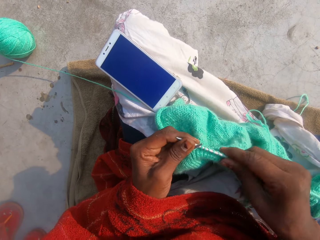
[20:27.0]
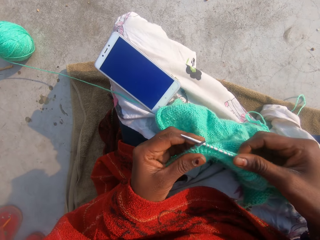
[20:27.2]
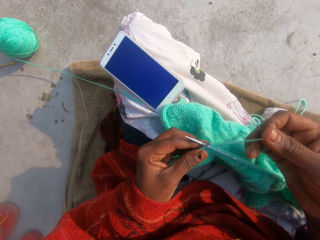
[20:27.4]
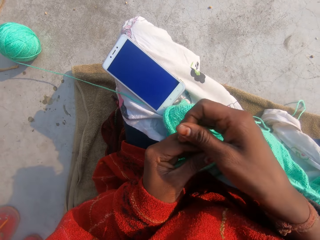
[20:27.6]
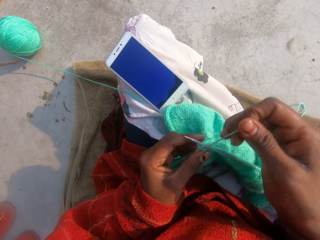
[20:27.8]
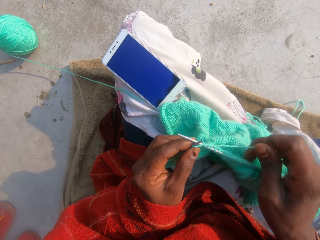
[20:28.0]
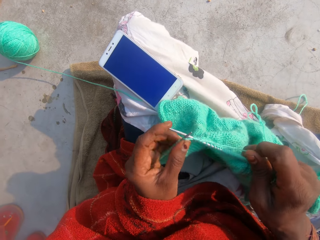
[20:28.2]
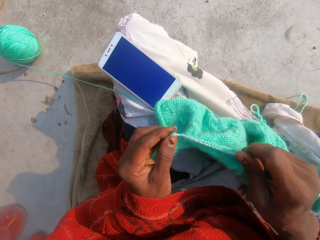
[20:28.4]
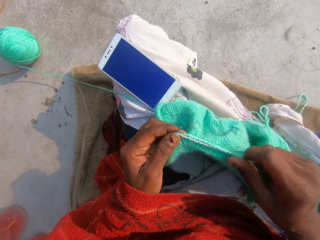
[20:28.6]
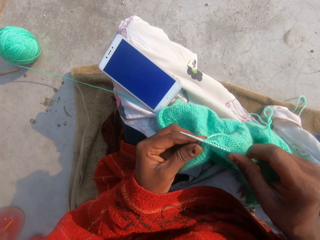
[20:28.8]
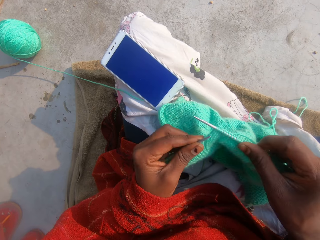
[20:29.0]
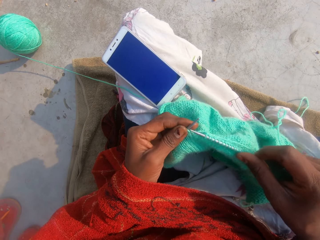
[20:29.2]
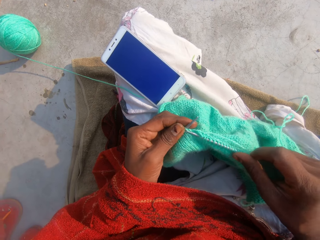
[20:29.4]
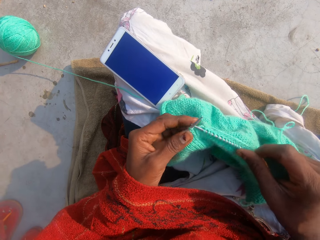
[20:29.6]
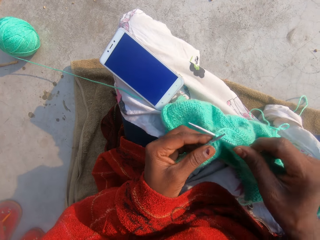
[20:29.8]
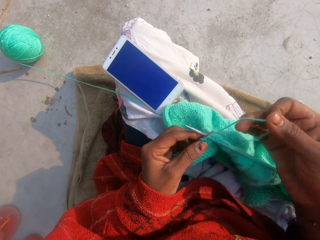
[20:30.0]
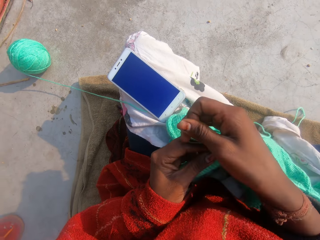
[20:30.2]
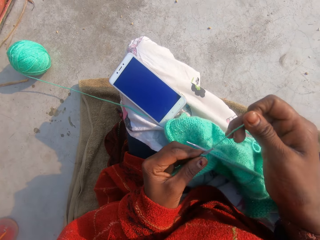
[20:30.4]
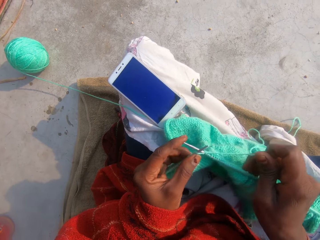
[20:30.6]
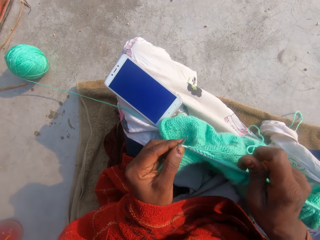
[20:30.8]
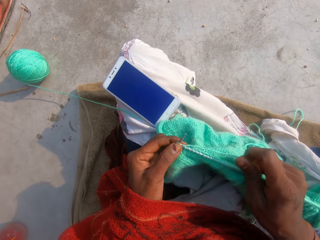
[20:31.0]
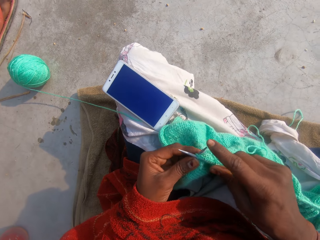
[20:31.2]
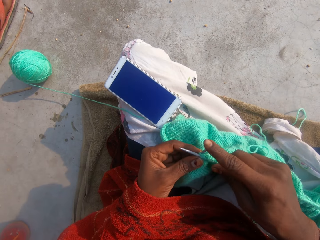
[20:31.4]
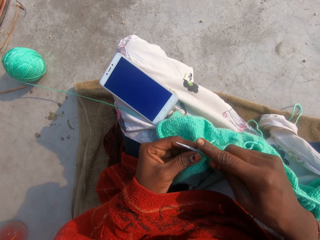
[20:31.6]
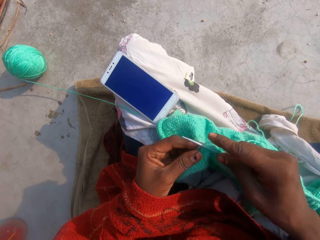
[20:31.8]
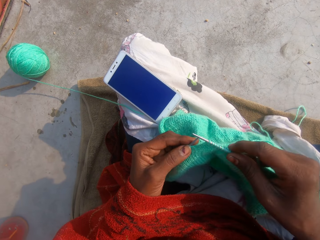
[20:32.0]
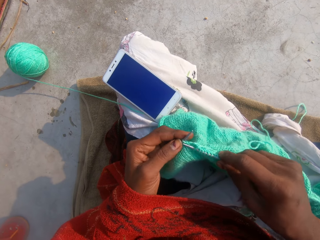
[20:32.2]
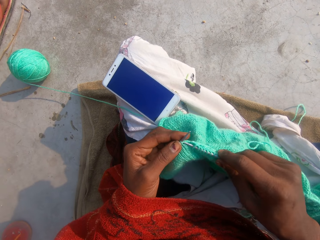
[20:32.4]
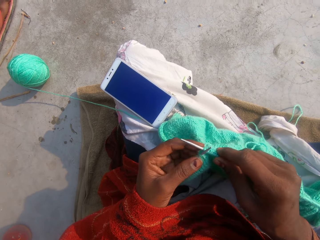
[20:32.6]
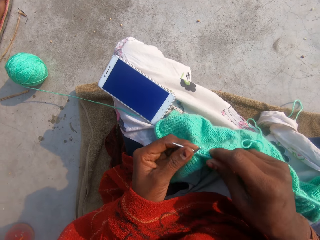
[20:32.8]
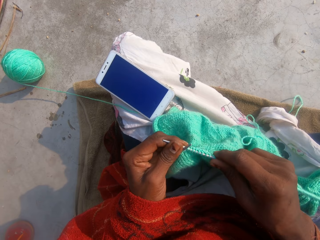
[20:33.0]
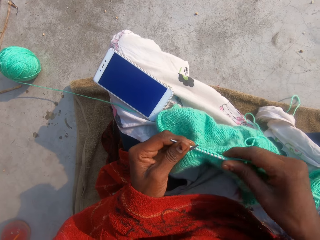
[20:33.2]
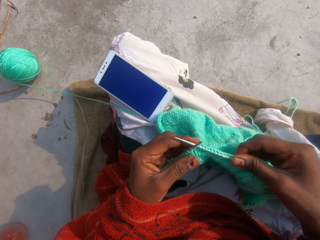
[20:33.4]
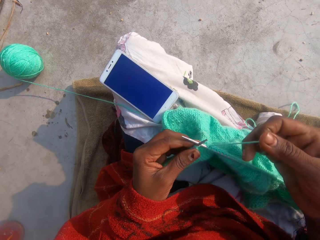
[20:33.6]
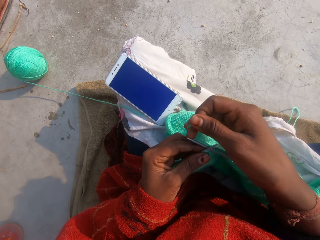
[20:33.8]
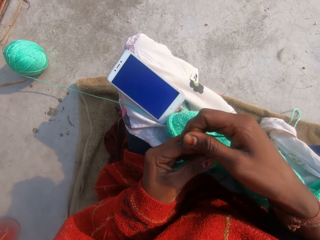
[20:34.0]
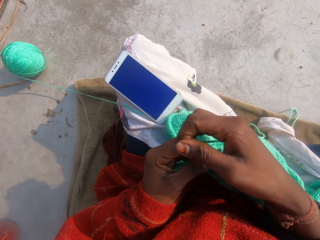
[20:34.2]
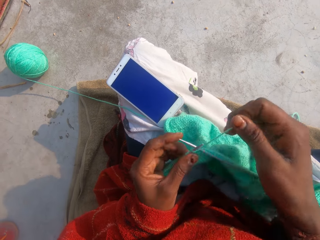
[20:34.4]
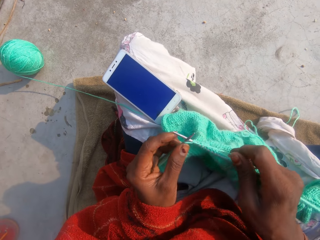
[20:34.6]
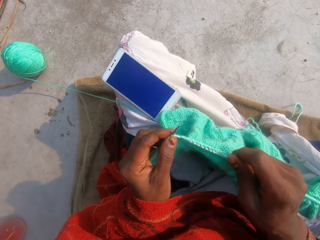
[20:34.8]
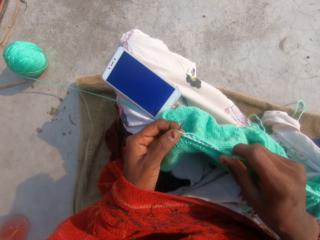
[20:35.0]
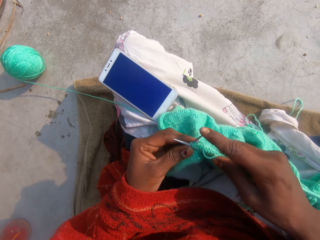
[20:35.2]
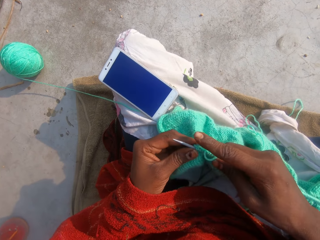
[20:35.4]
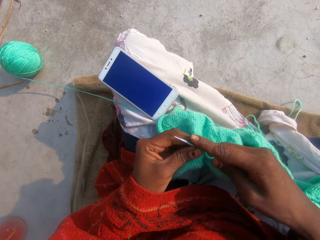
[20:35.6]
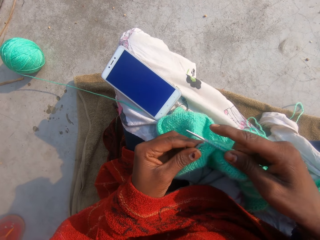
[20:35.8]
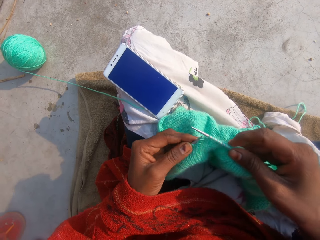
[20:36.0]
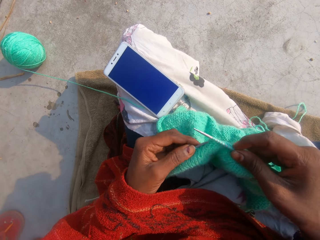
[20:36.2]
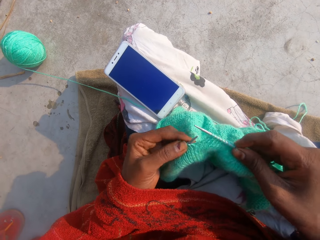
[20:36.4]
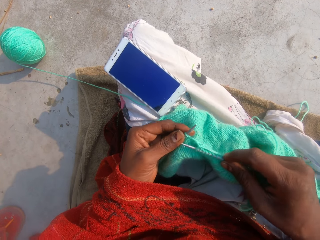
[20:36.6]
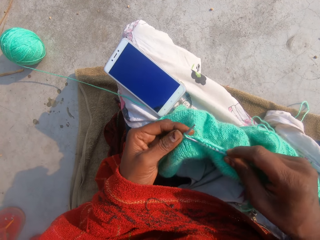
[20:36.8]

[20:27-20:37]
The camera wearer adjusts the thread. They knit the garment. They adjust the thread. They knit the garment. They adjust the thread. They knit the garment.

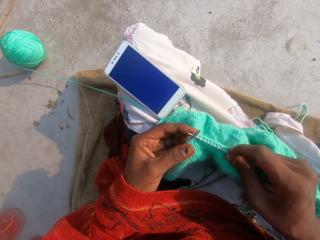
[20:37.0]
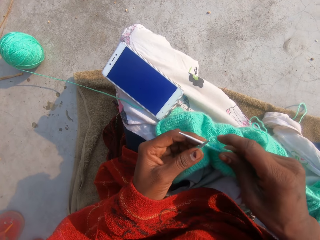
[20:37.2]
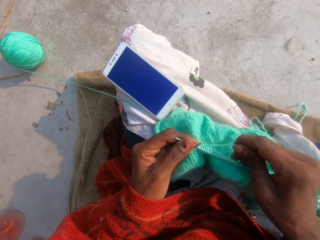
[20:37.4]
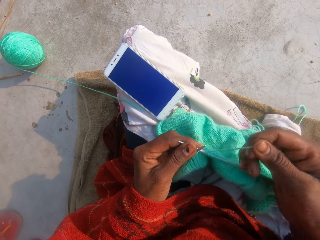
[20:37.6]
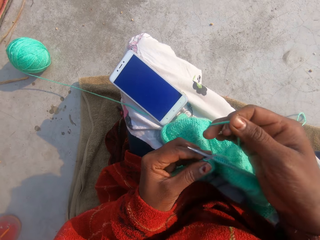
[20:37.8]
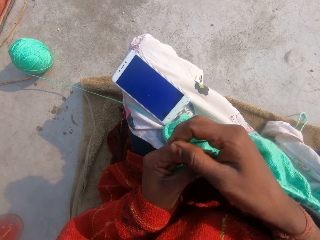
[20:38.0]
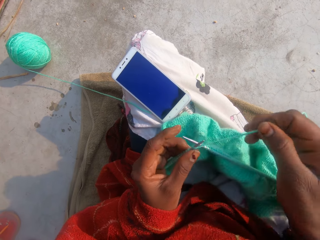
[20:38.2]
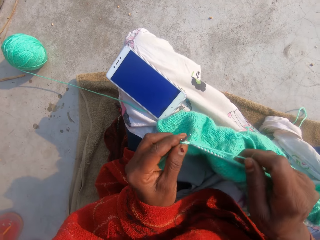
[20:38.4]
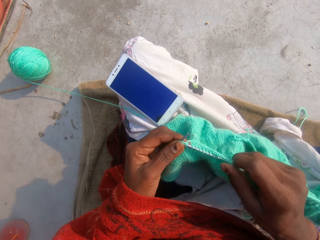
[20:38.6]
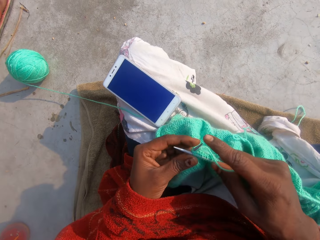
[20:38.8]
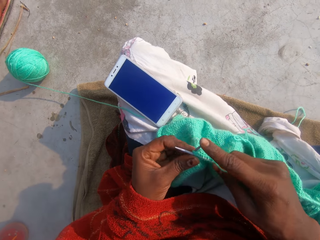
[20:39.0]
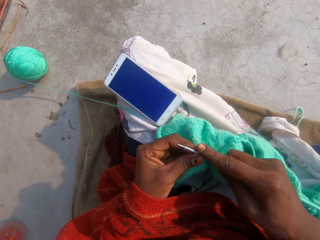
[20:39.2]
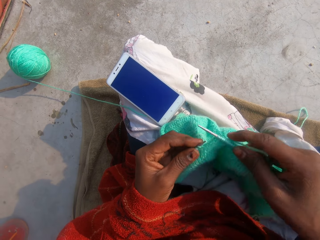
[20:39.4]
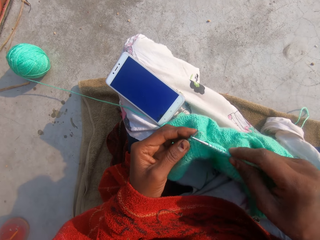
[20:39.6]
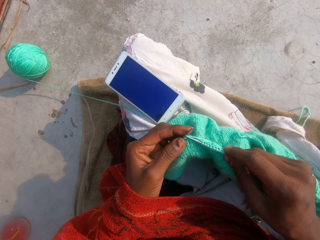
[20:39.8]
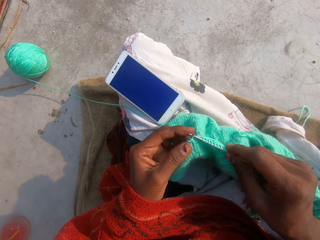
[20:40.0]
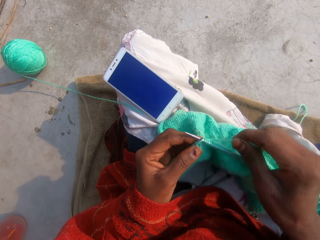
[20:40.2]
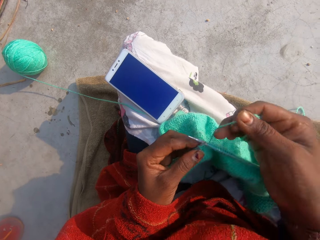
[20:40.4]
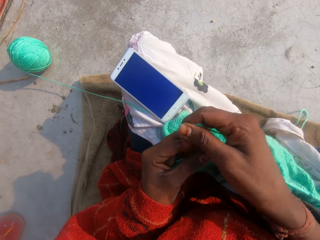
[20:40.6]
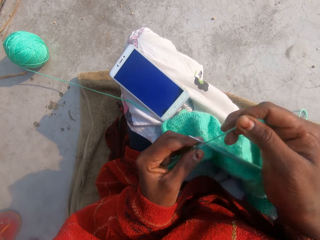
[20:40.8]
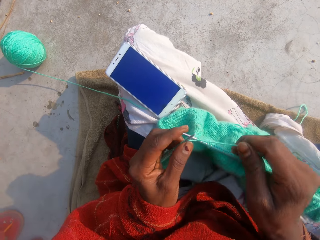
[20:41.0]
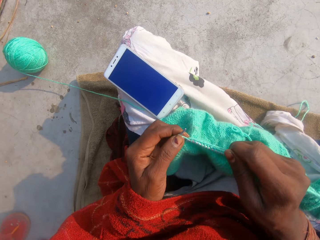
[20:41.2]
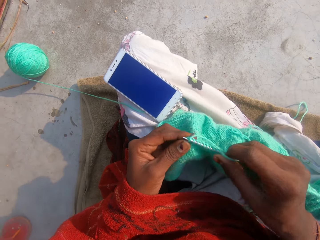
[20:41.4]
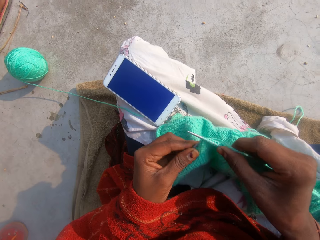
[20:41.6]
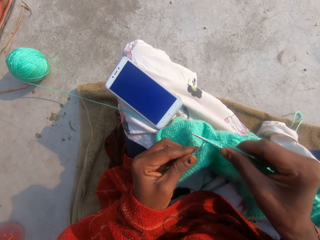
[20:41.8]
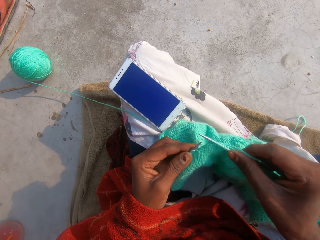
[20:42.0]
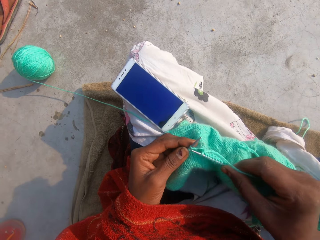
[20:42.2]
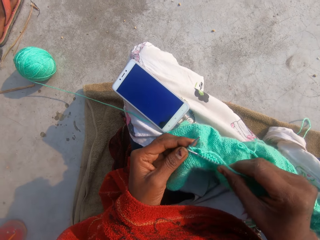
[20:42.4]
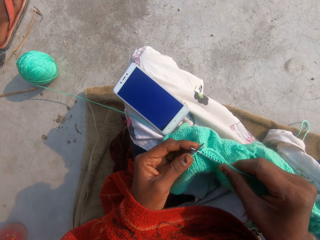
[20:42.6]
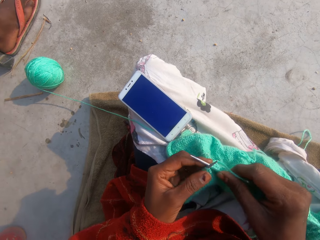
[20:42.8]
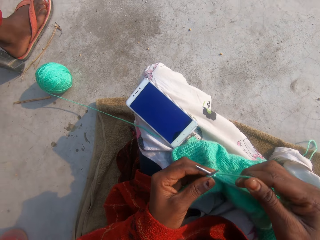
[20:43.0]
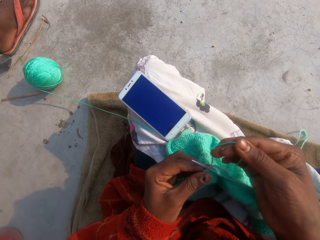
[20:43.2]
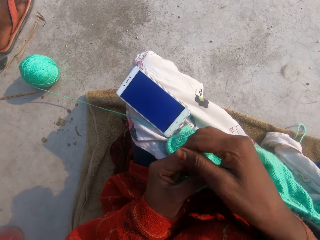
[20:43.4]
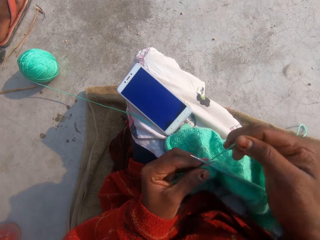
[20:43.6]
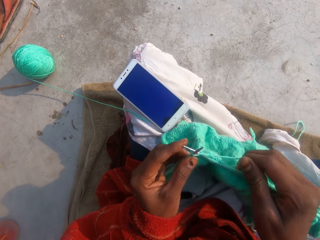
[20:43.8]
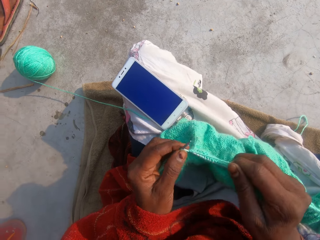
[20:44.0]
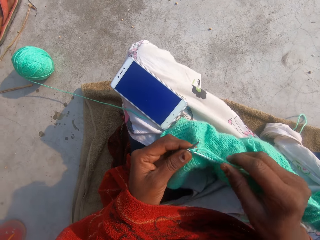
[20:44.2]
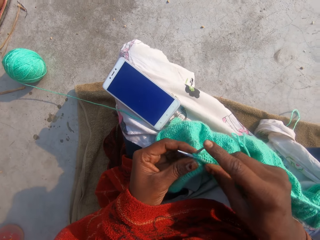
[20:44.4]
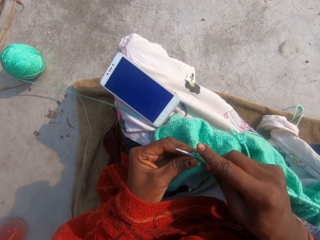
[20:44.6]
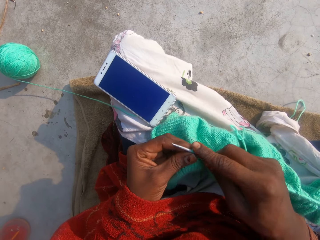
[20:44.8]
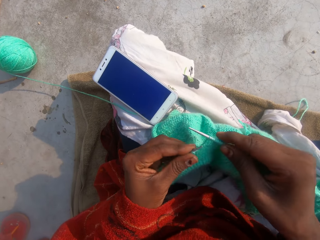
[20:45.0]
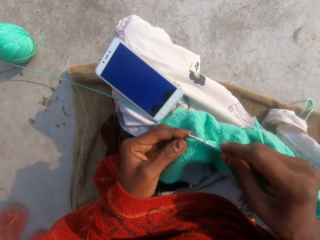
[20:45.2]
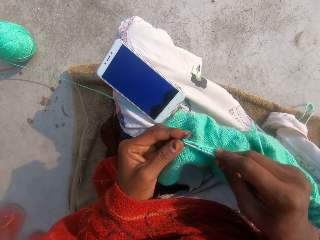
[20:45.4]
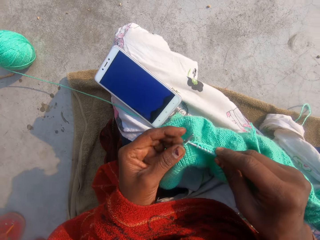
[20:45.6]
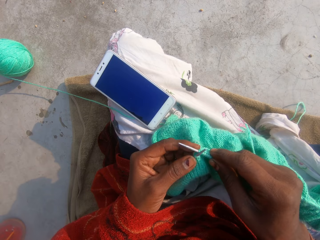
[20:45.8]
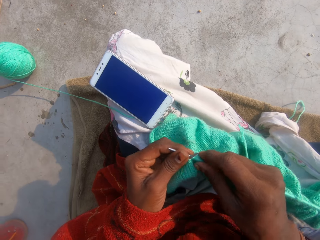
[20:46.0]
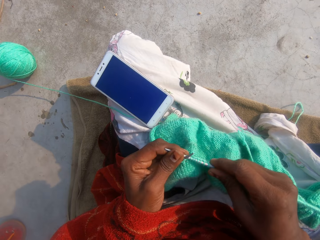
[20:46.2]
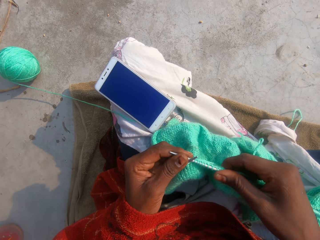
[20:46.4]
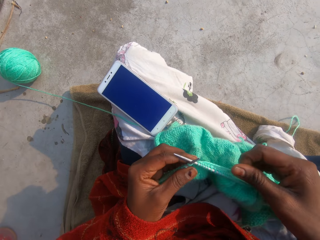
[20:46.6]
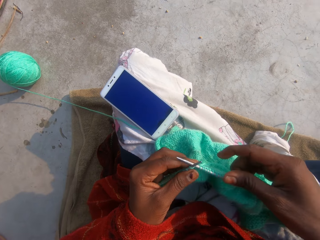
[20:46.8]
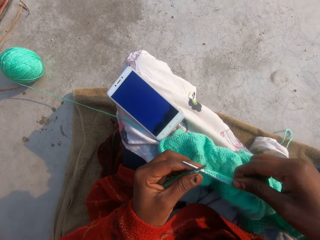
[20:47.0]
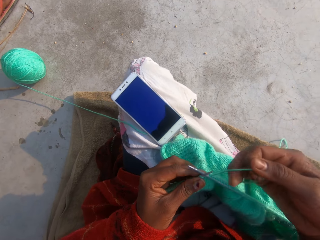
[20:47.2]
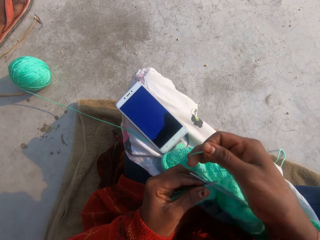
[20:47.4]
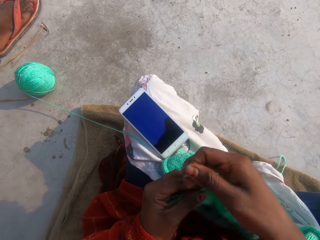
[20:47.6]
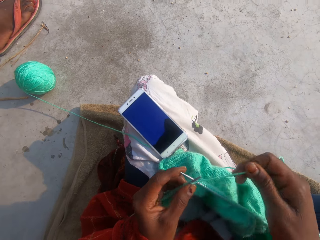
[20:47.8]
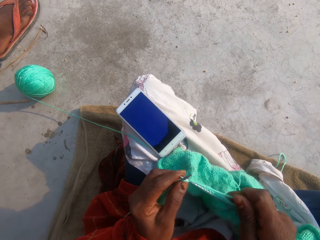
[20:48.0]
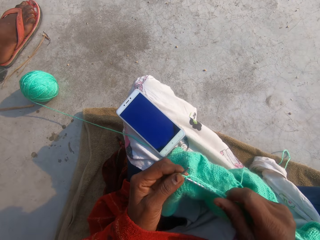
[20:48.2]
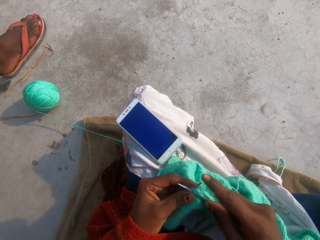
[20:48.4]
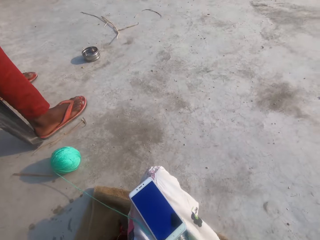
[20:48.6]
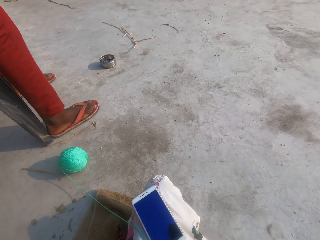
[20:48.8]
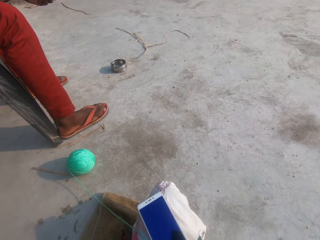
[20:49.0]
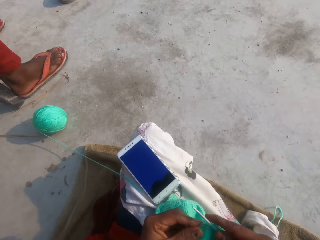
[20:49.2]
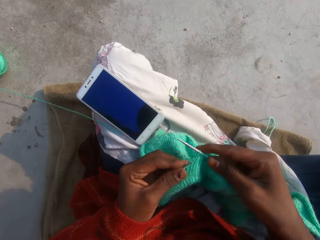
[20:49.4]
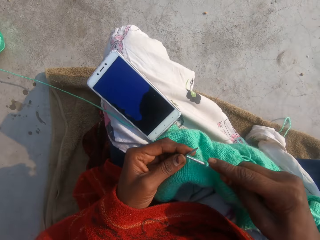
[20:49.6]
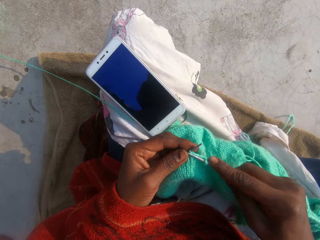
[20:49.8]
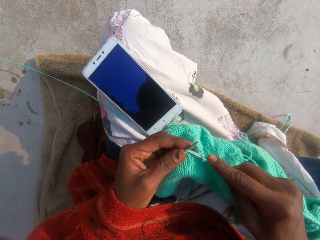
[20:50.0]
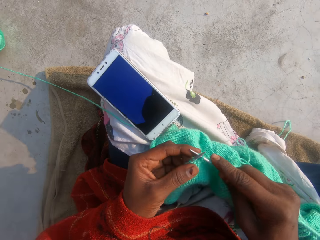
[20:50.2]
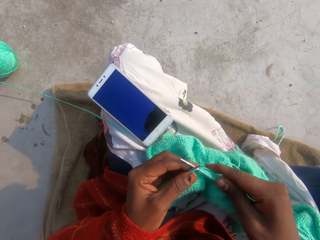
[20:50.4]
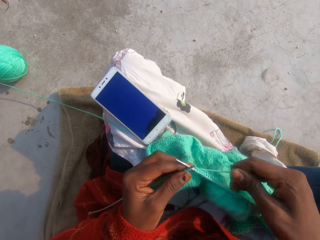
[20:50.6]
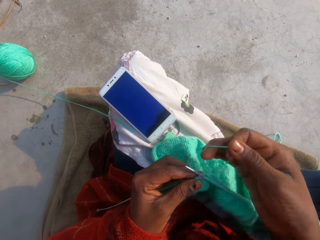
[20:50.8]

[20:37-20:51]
The camera wearer adjusts the thread. They knit the garment. They adjust the thread. They knit the garment. They adjust the thread. They knit the garment. They adjust the thread. They knit the garment. A person sits on a chair.
